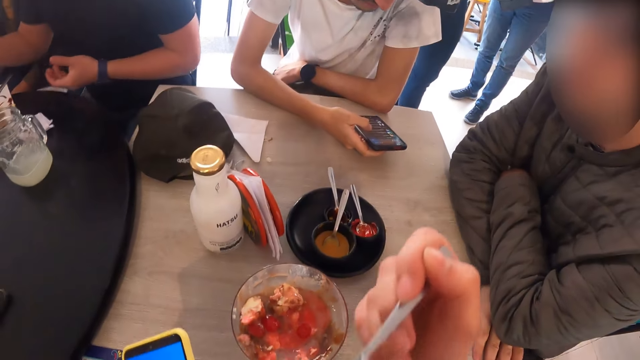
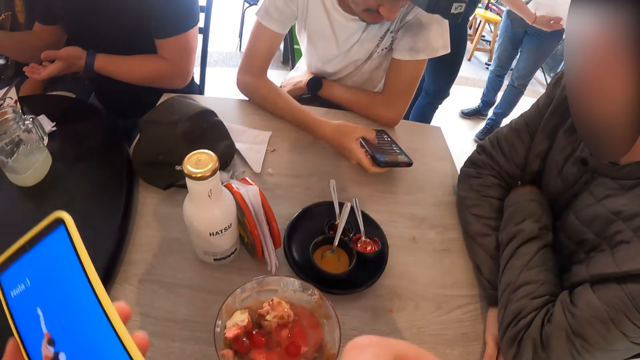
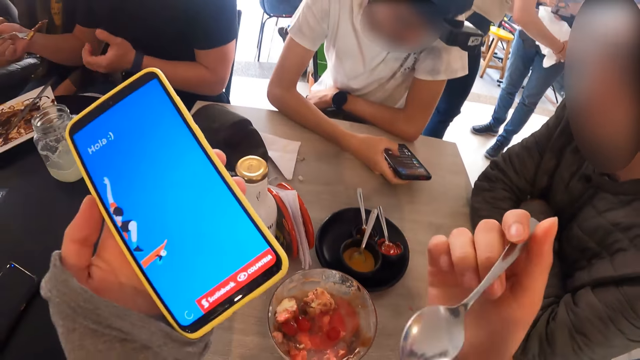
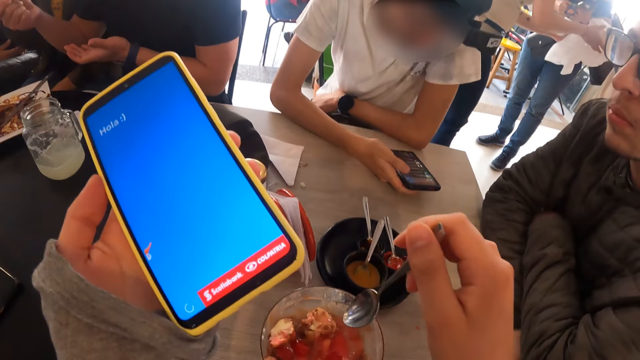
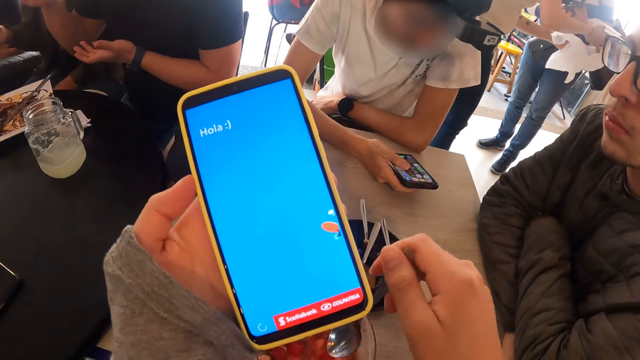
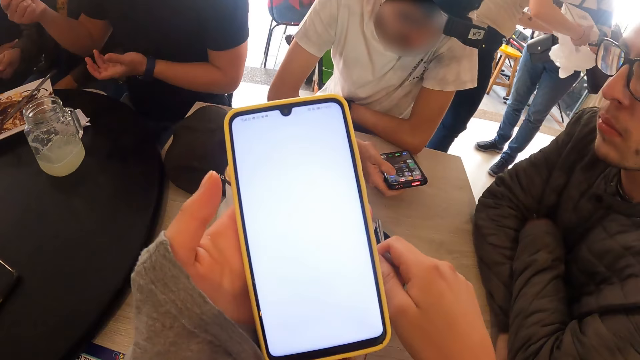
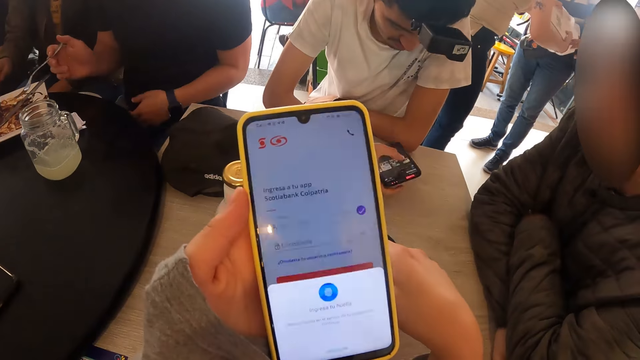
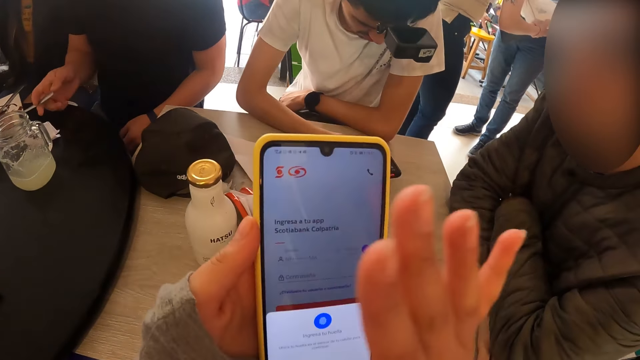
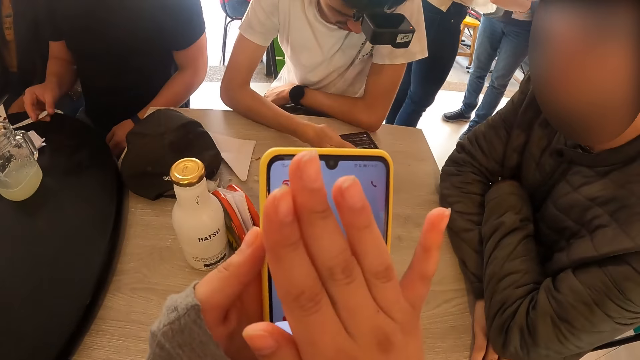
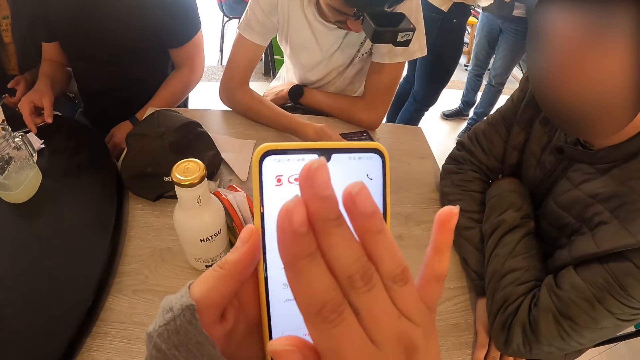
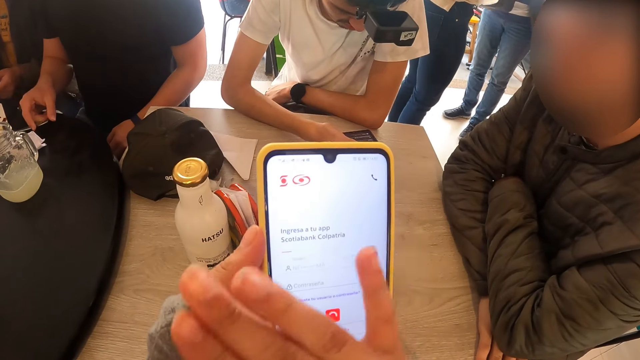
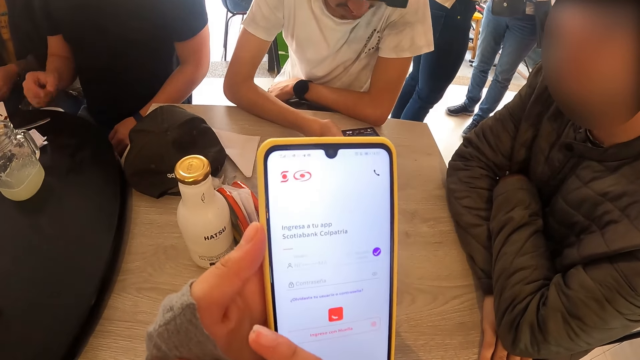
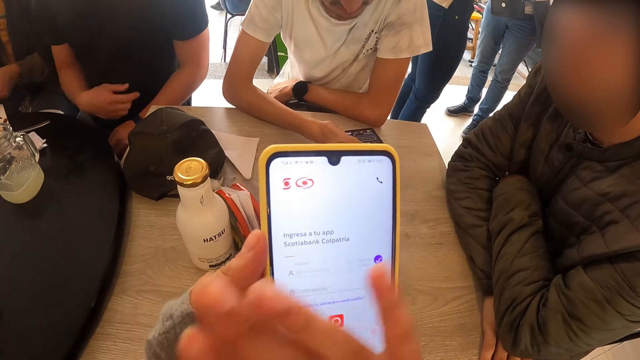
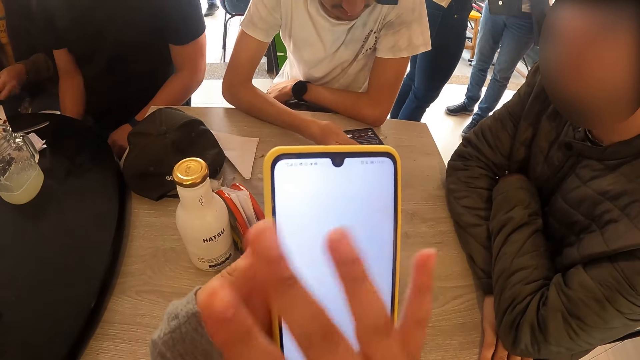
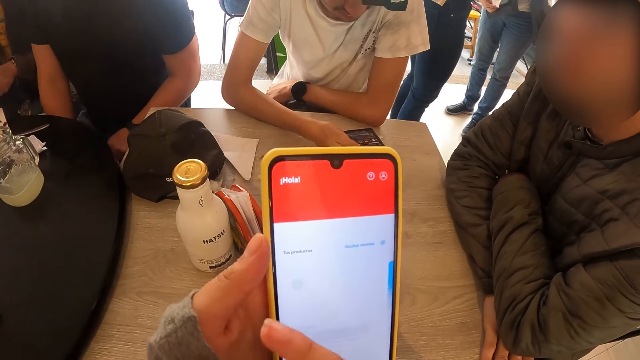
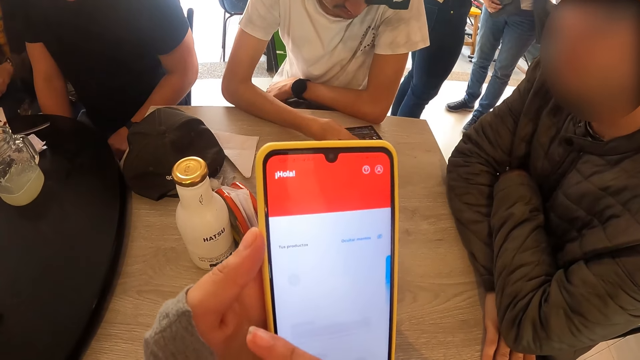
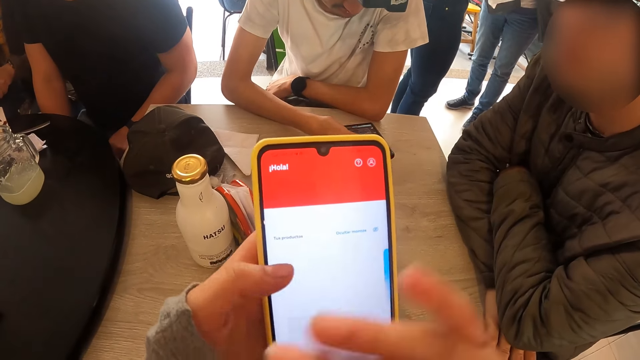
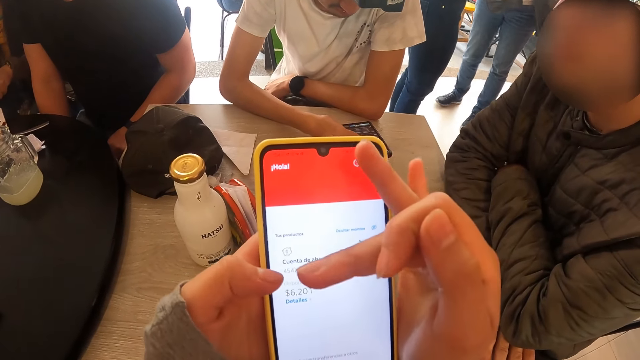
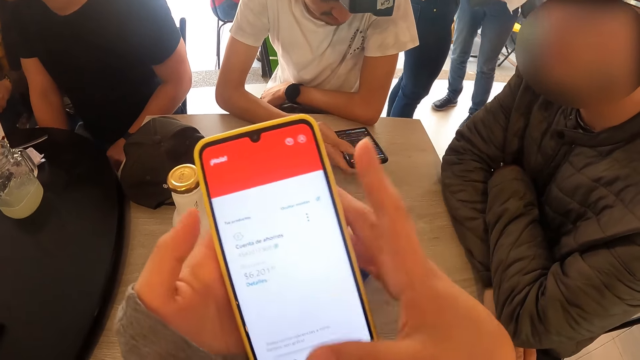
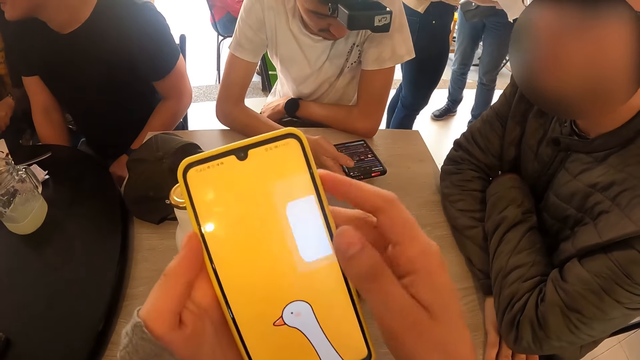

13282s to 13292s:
The camera wearer eats the ice cream with the spoon in her right hand. A waiter holds a polythene bag with both hands. The camera wearer lifts the phone. The man eats some food from a fork in his right hand and moves a phone towards the mouth. The waiter collects a pack from another waiter with her right hand. The camera wearer puts the spoon in her right hand into the cup of ice cream. The first waiter puts the pack into the polythene bag with her right hand. The man places the fork in his right hand on a plate on the table. The camera wearer waves her right hand over the phone in her left hand. She operates the phone. She operates the phone with both hands.

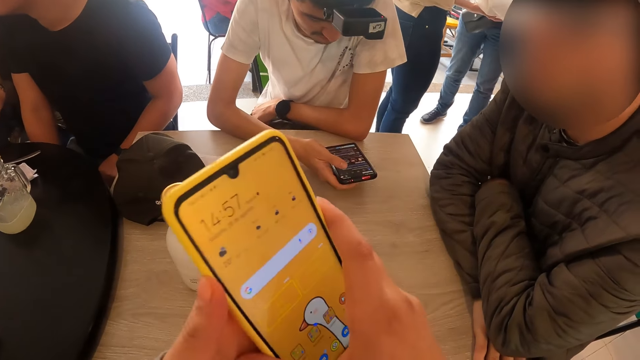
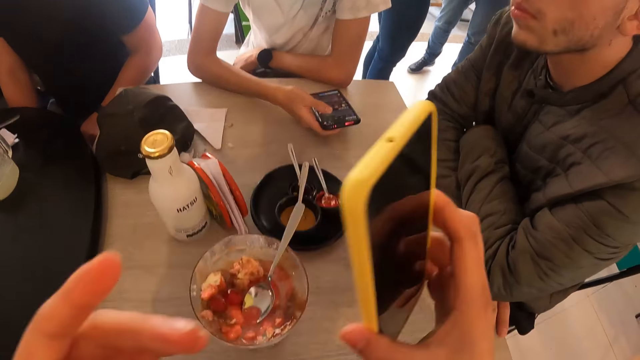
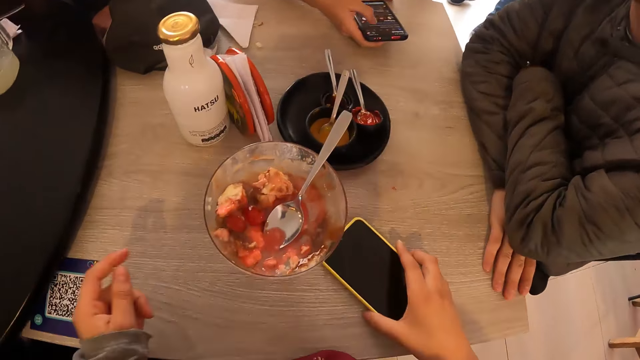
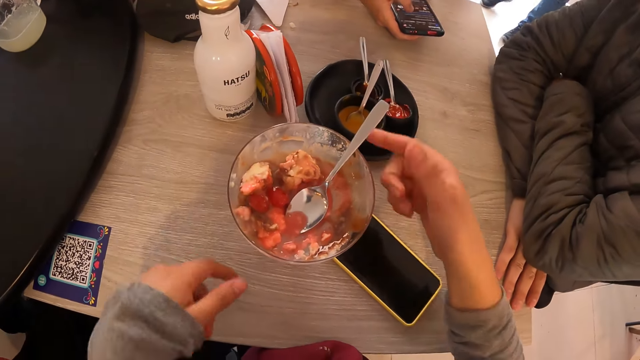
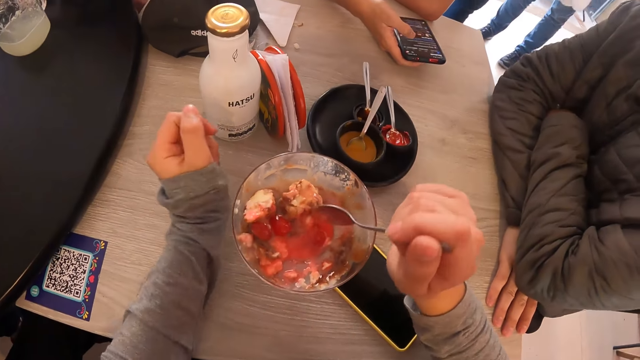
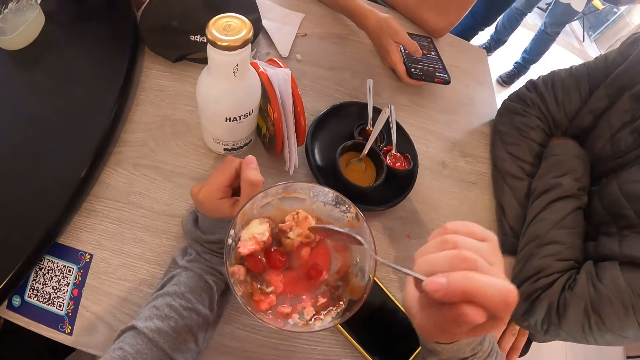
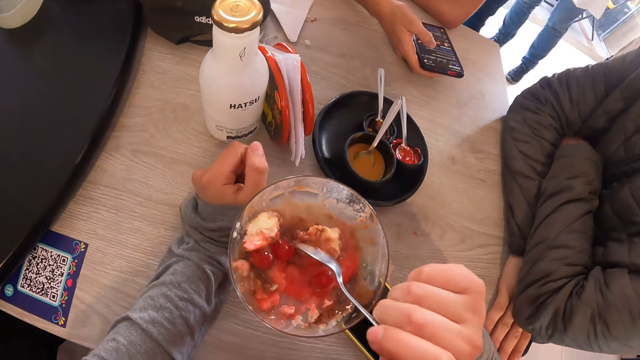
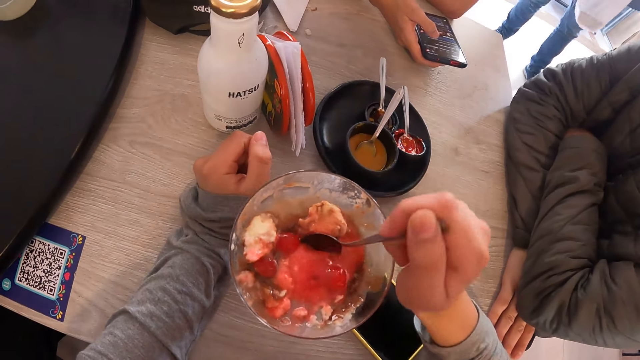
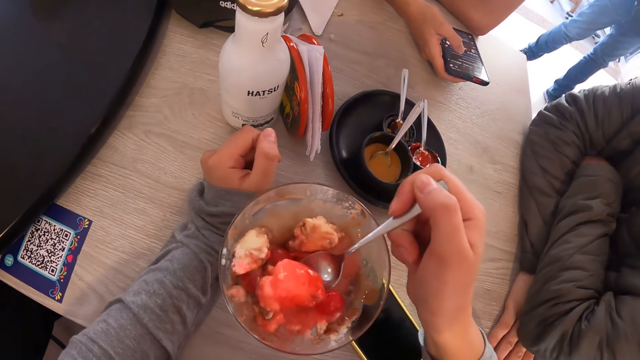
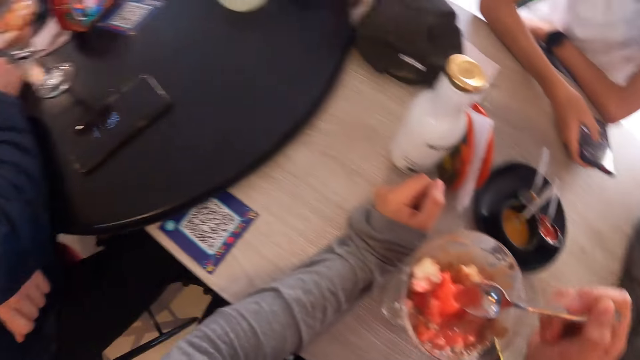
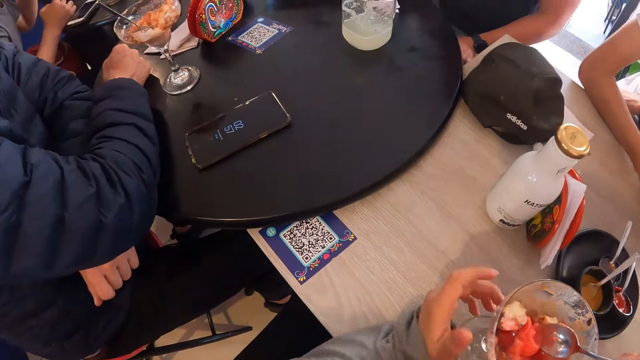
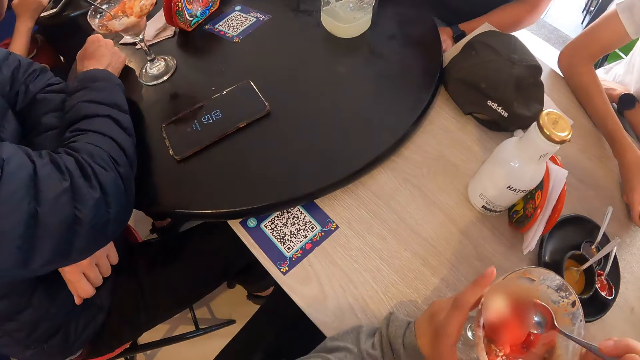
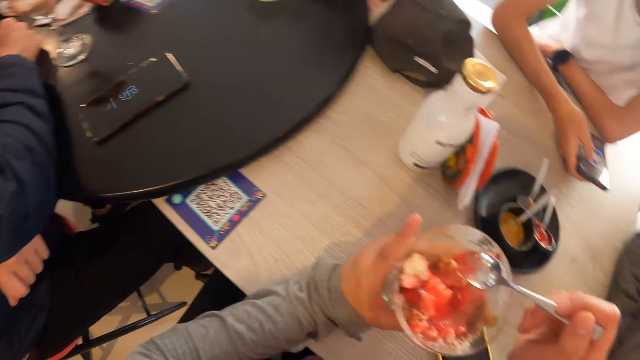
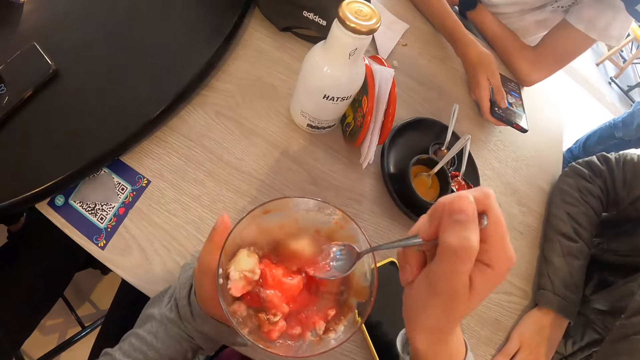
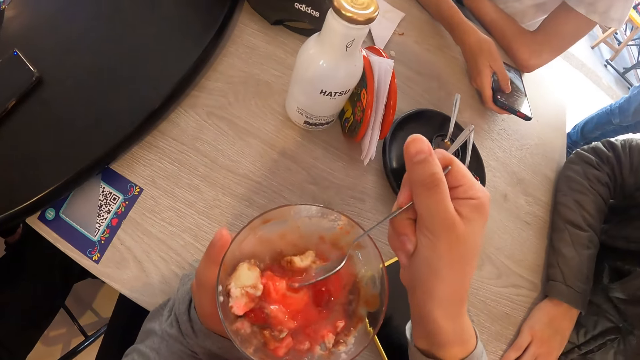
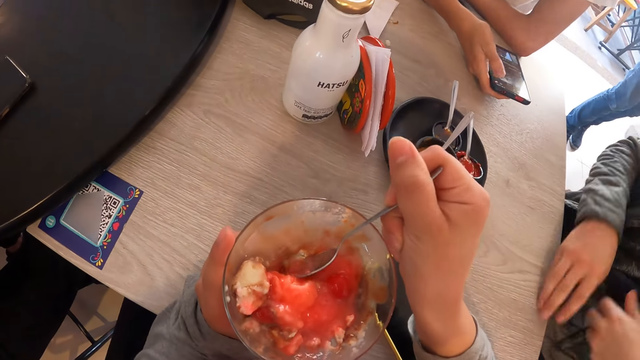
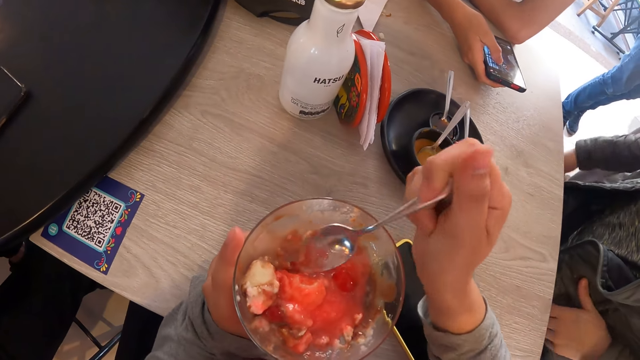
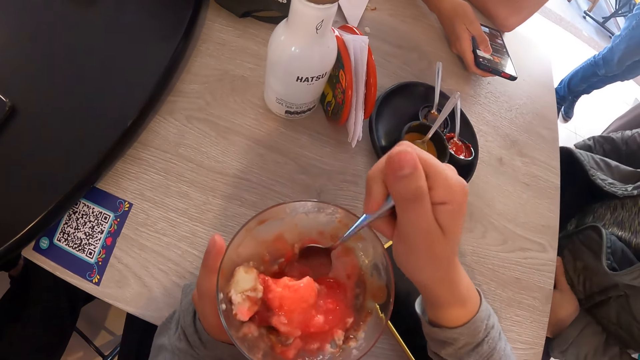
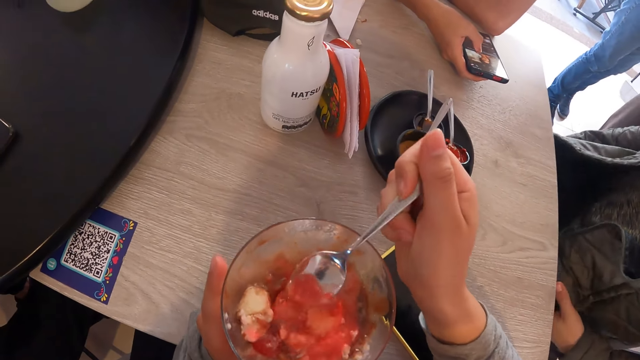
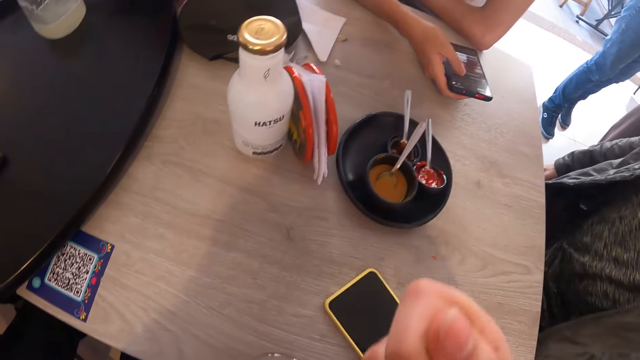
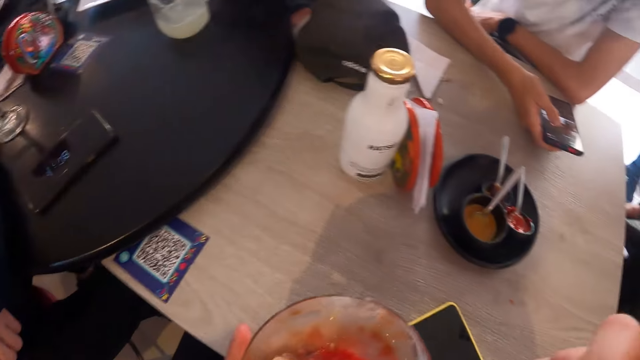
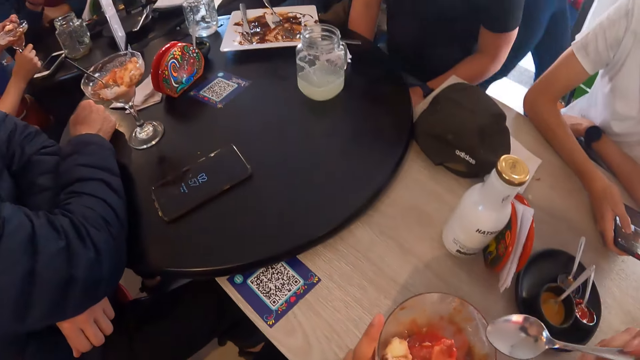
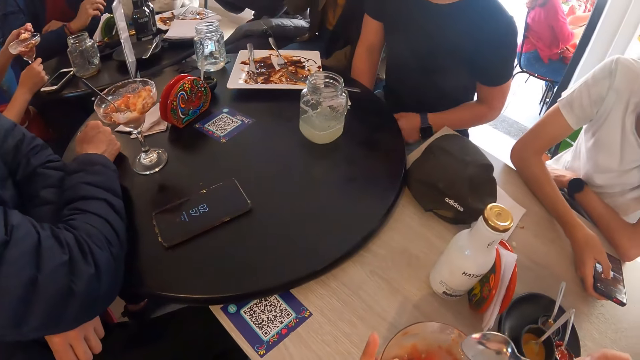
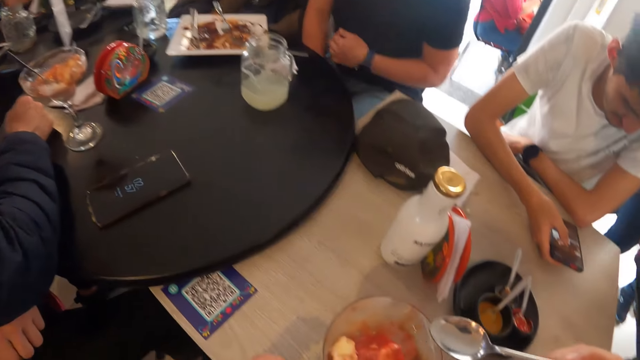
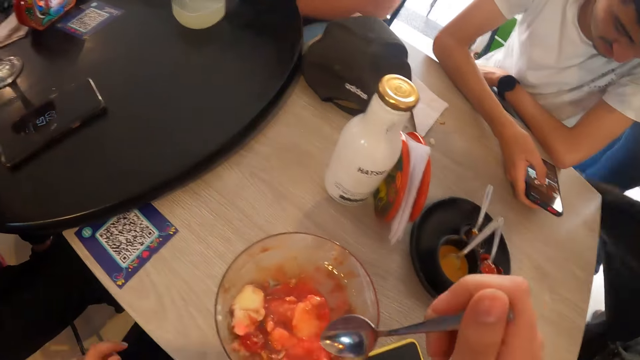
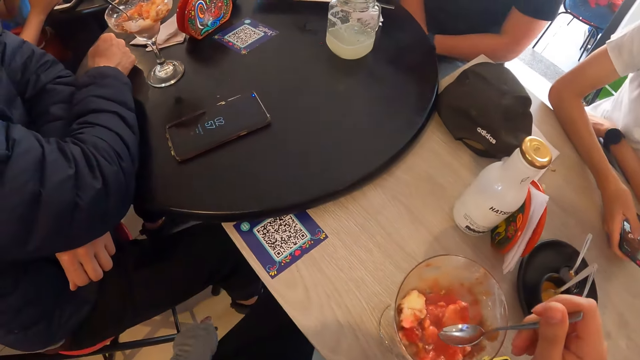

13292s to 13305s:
The camera wearer transfers the phone from her left hand to her right hand. She places the phone in her right hand on a table. She picks up the spoon. A man holds the polythene bag with his left hand. The camera wearer scoops some ice cream from the cup of ice cream with the spoon in her right hand. She looks around. She holds a bowl. She moves the bowl. Another man removes his hand from the table. The camera wearer scoops ice cream. She lifts the cup of ice cream off the table with her left hand. She eats the ice cream with the spoon in her right hand. She places the cup of ice cream on the table with her left hand. Another man holds a spoon of ice cream with his left hand.
